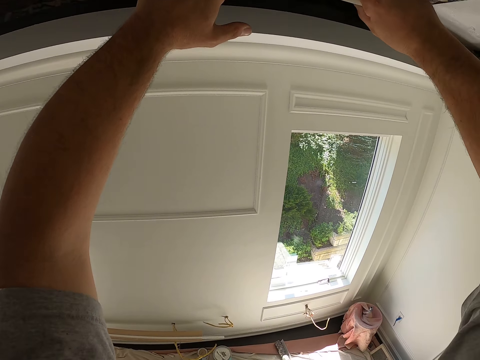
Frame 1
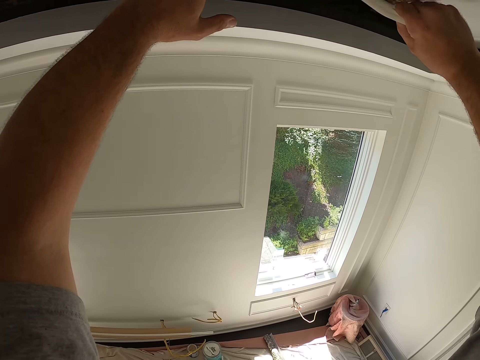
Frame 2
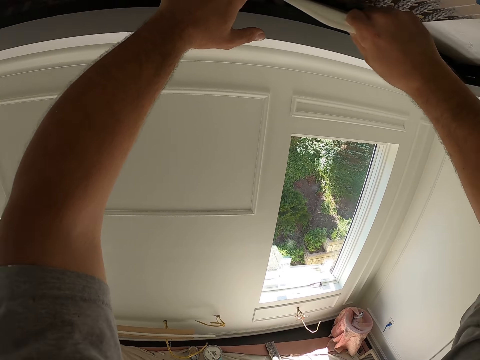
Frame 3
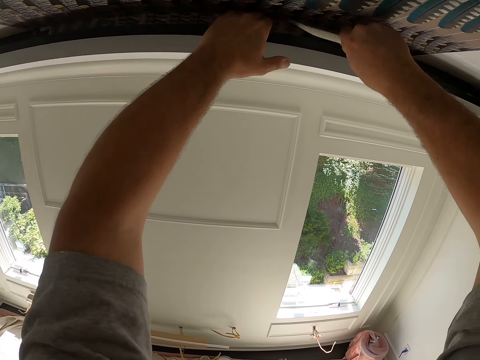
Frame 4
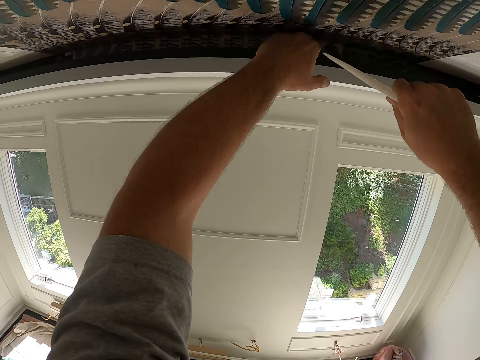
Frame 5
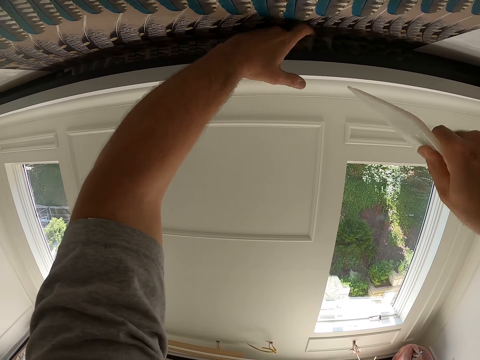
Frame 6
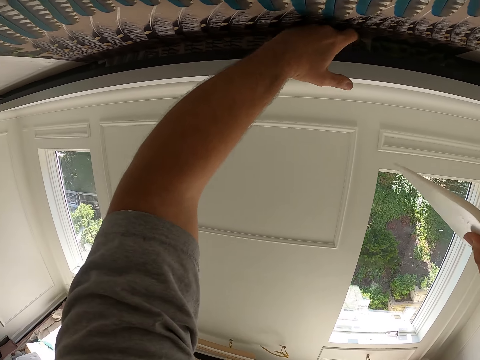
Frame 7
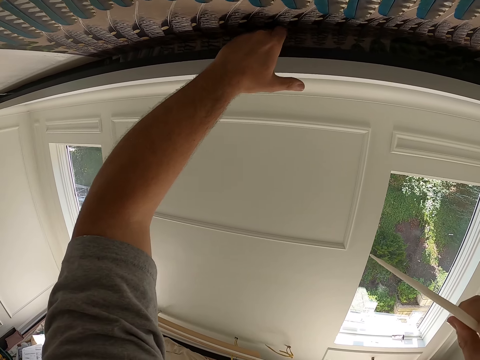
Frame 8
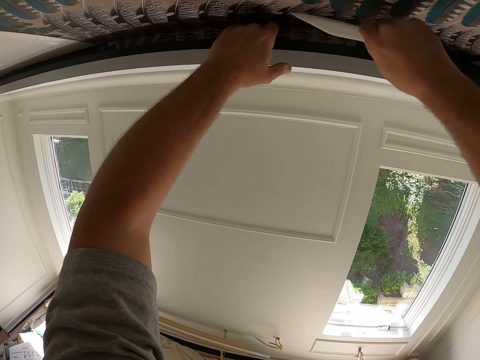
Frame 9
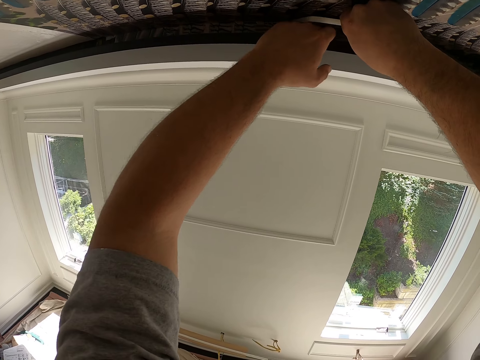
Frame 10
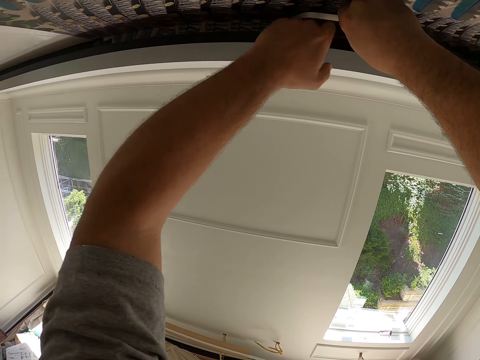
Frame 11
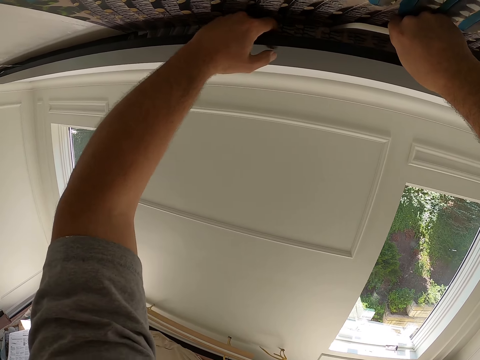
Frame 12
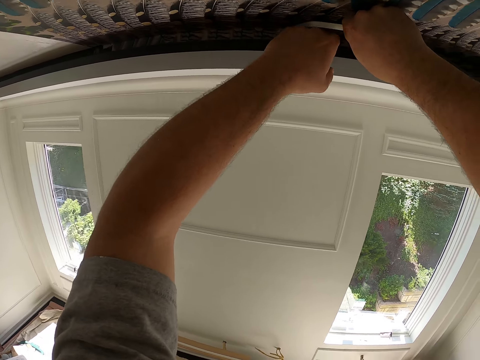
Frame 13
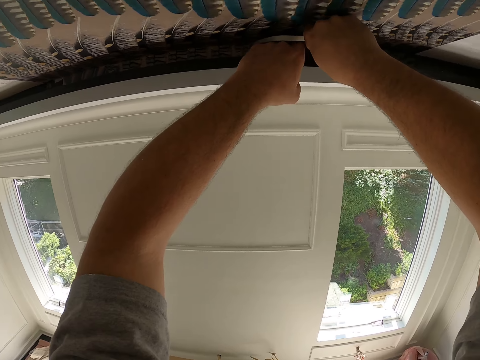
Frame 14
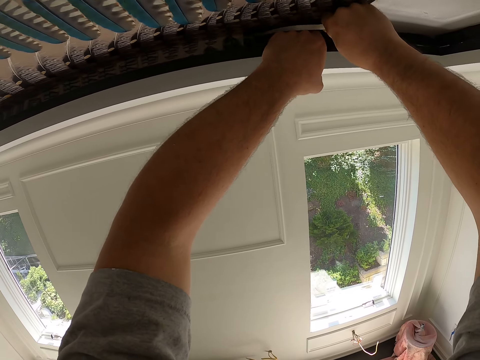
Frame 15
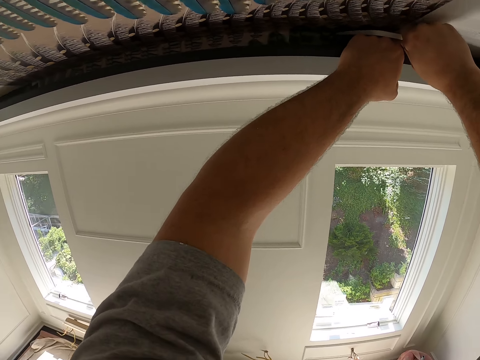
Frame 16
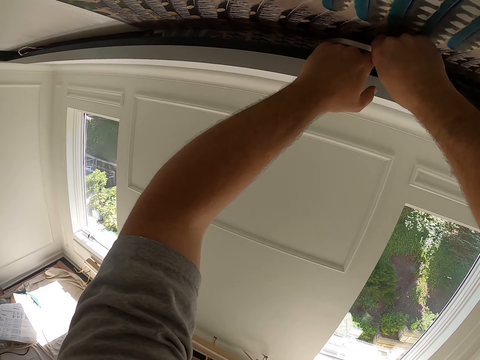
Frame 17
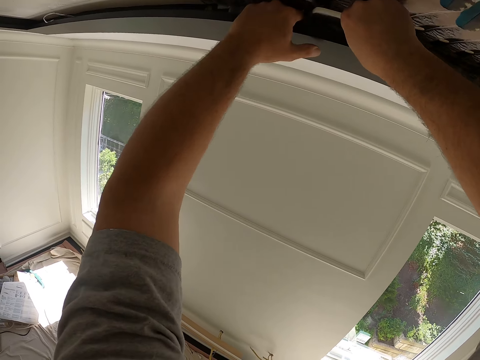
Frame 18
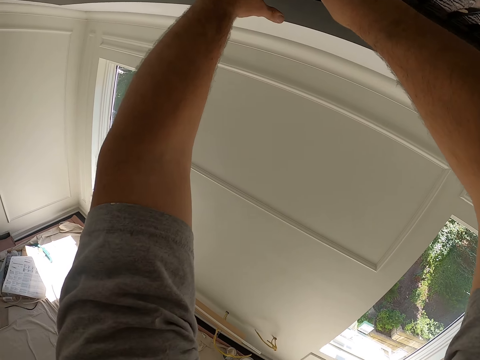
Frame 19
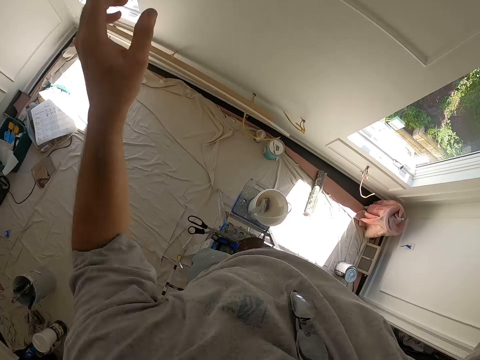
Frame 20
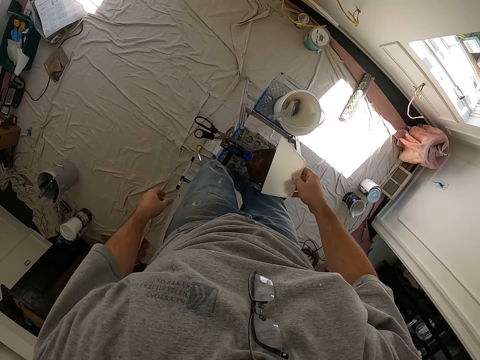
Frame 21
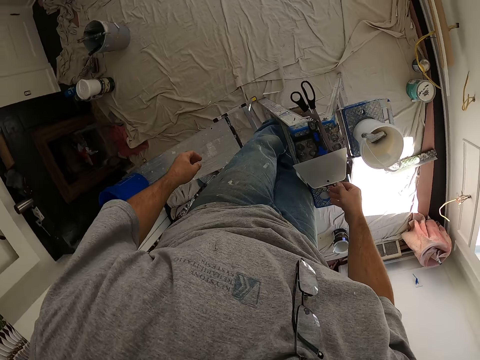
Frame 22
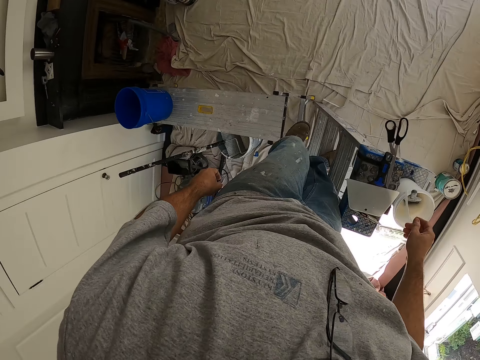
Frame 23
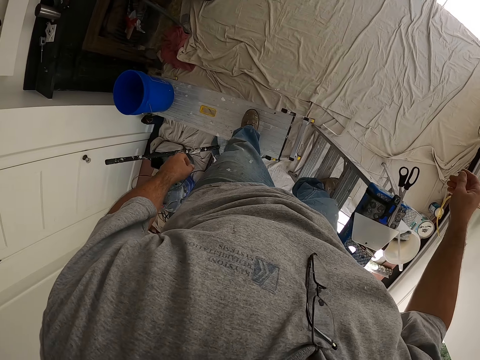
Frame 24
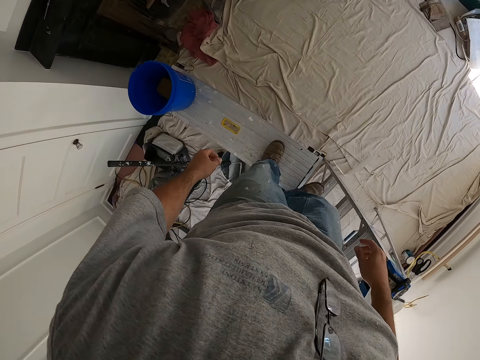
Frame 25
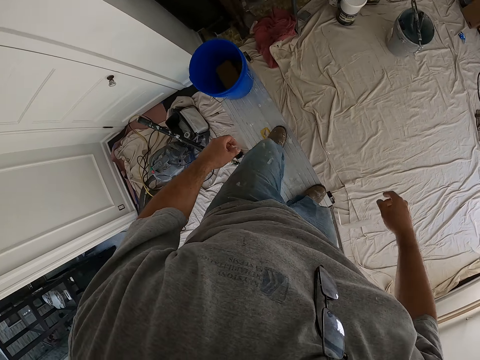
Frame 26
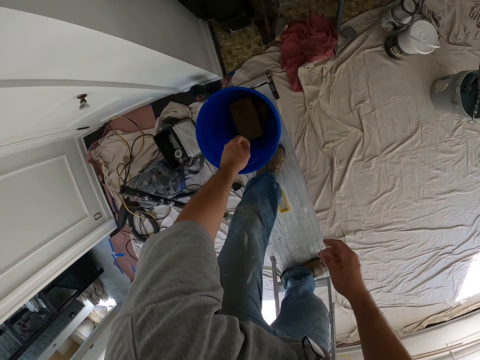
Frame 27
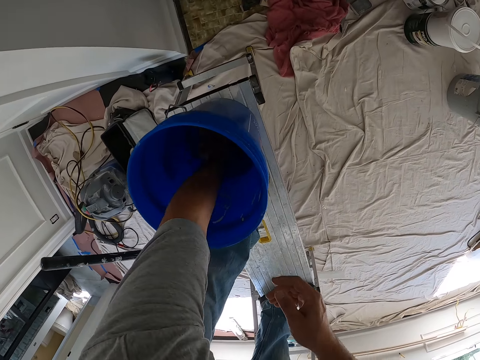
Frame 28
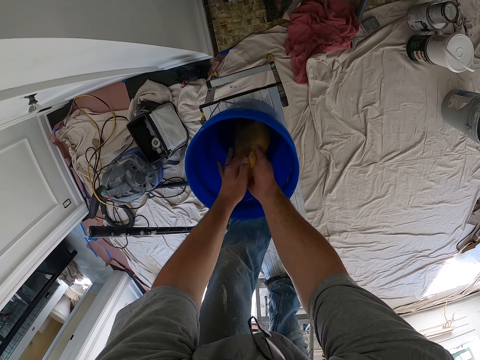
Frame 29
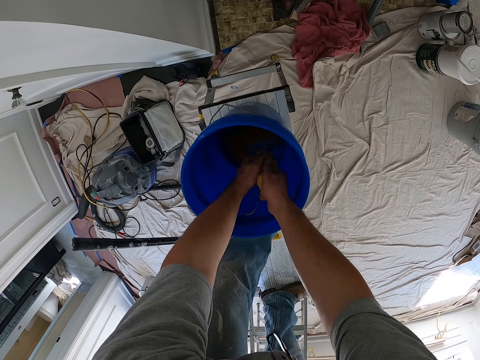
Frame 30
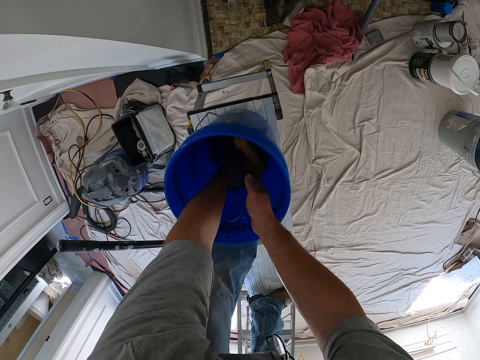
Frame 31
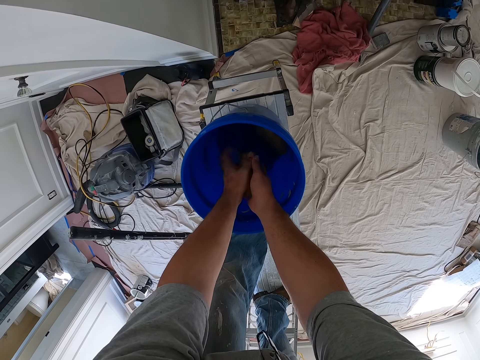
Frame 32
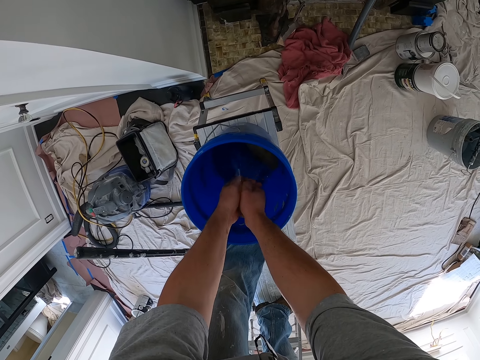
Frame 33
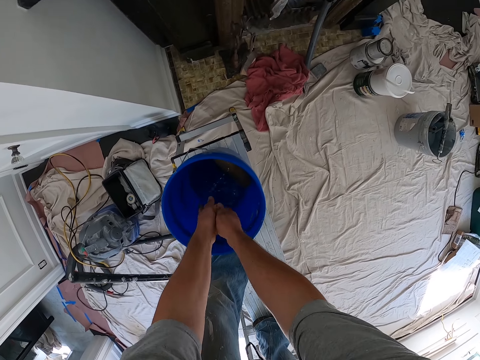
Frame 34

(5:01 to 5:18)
The camera wearer pushes the wallpaper further inside the ceiling with the squeegee. He drops the squeegee on the top of the ladder. He steps down from the ladder onto the bench. He moves to the next ladder. He walks towards the bucket. He picks up a foam from the blue bucket on the bench. He squeezes the foam with his hands. He drops the foam back into the blue bucket. He picks up another foam from the bucket. He squeezes the foam with his hands.

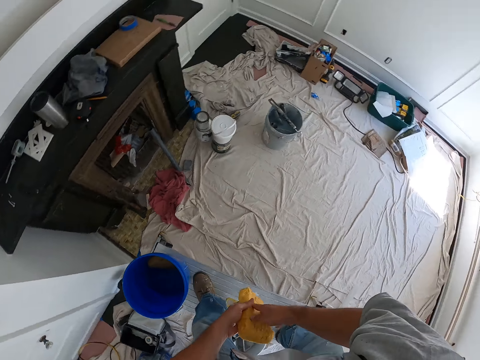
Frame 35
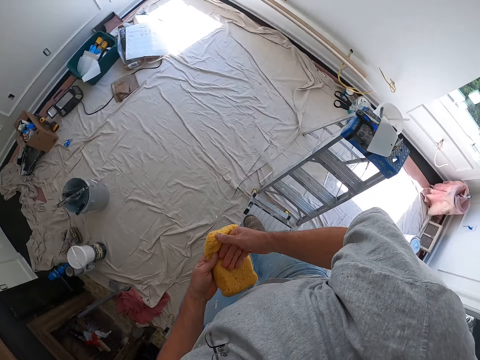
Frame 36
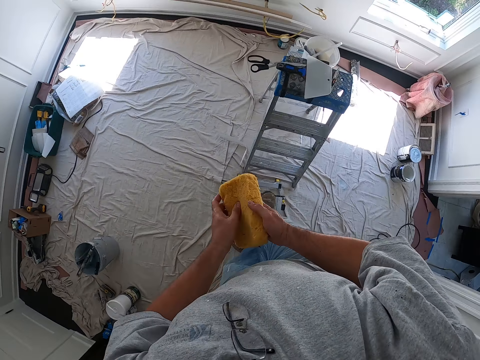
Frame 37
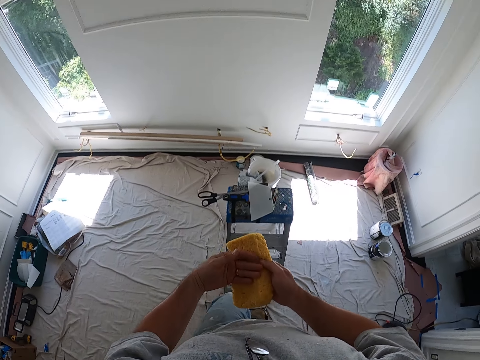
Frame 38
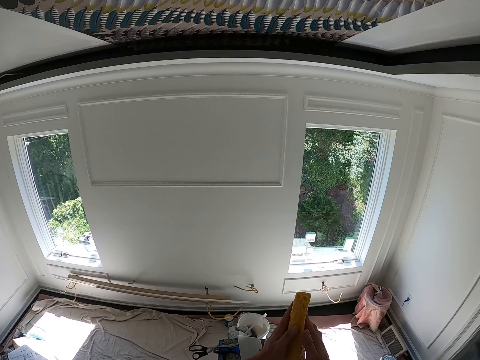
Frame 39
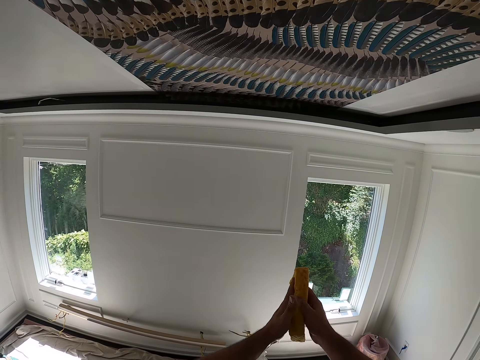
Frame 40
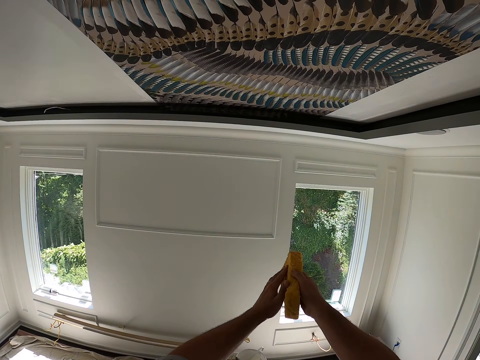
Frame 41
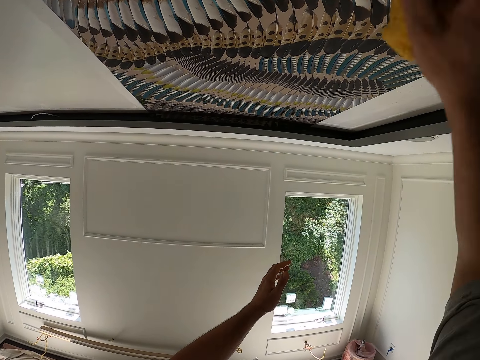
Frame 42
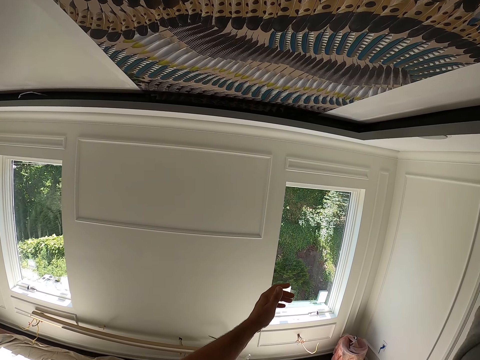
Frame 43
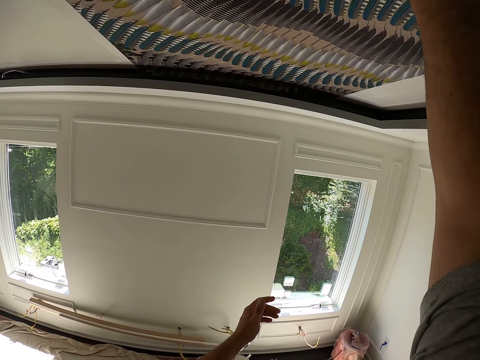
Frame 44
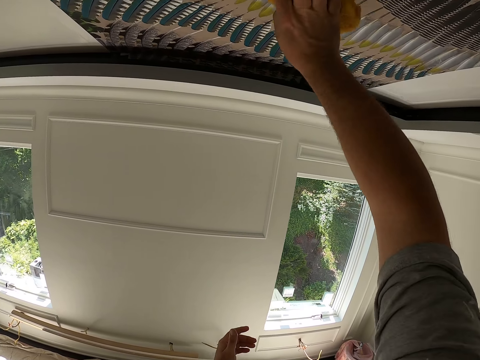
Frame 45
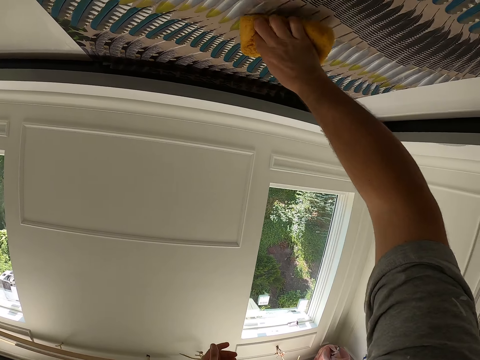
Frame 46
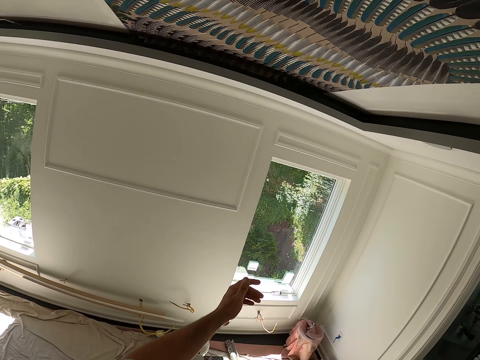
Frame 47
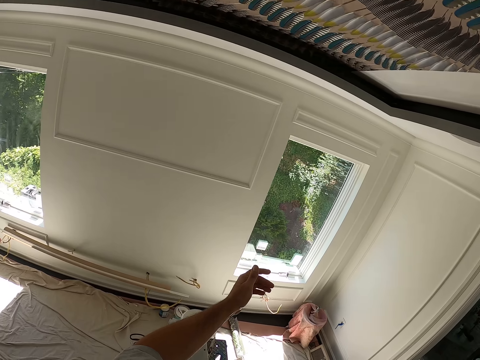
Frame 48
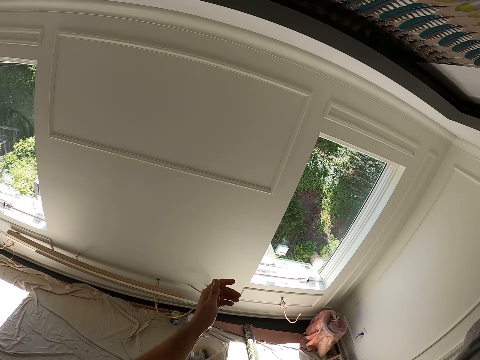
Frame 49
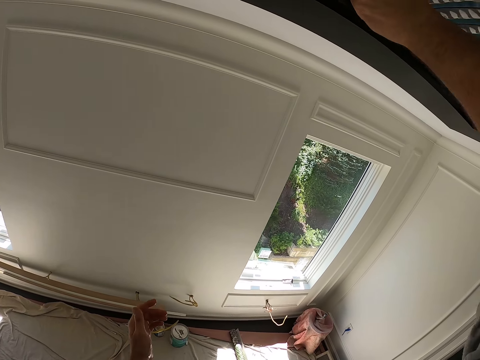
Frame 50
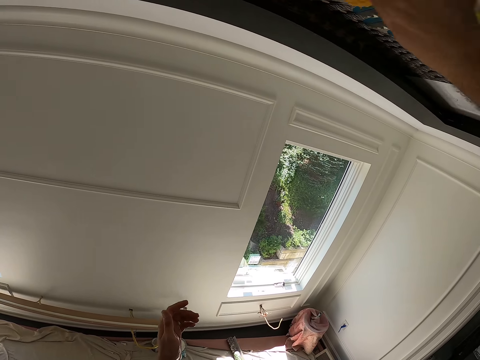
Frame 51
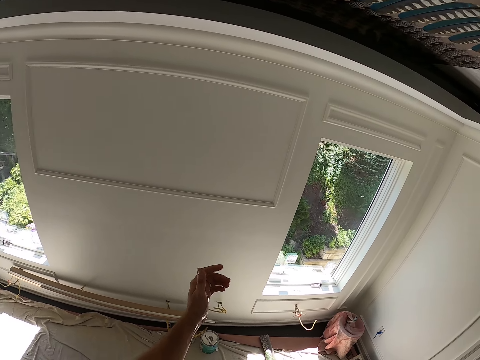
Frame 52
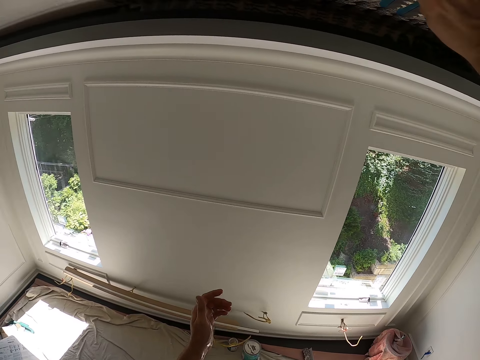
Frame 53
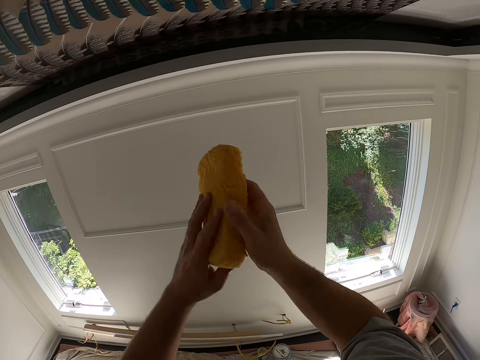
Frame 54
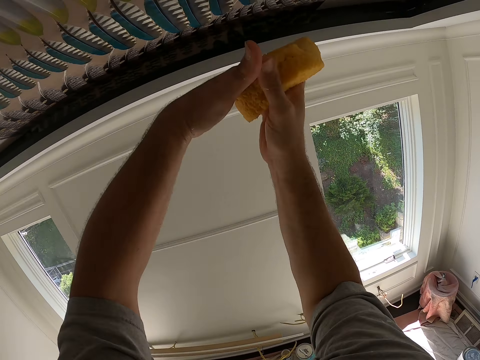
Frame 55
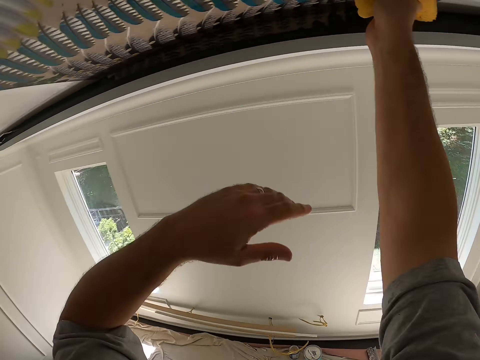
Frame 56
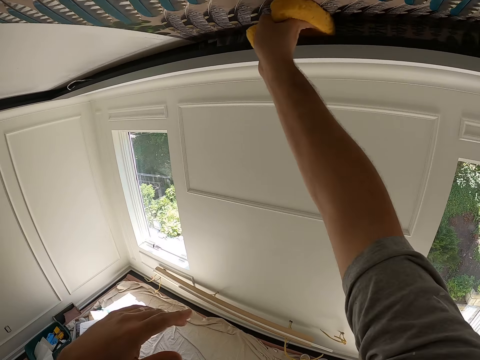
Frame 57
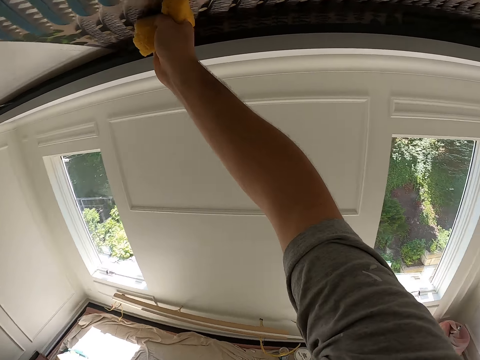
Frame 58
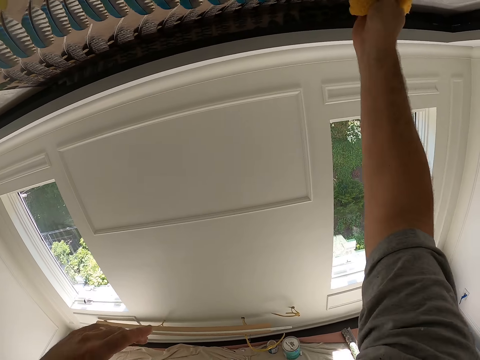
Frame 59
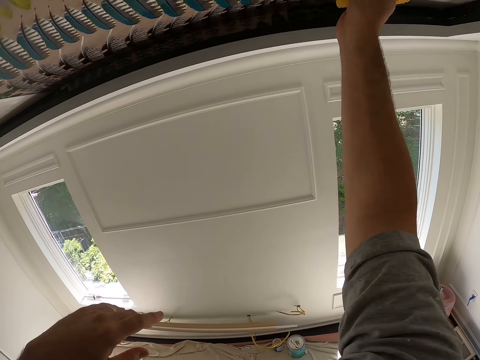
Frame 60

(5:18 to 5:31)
The camera wearer climbs the ladder again. He wipes his hands with the sponge. He walks towards the ladder. He wipes the surface of the wallpaper with the foam in his hand. He adjusts the foam with his hands. He continues wiping the surface of the wallpaper with the foam.
